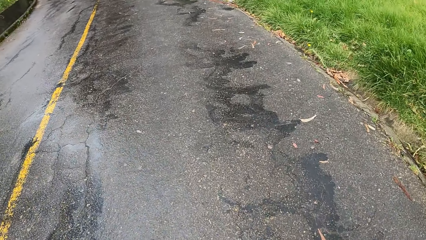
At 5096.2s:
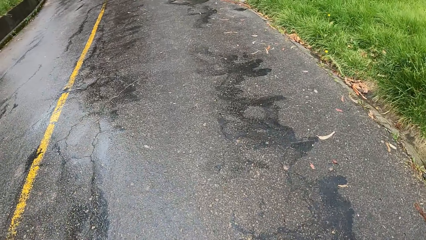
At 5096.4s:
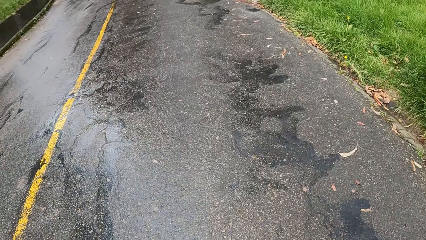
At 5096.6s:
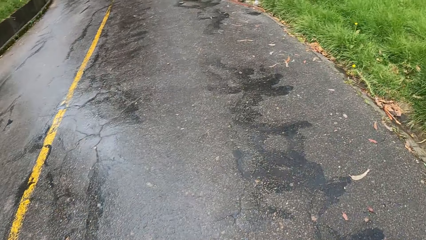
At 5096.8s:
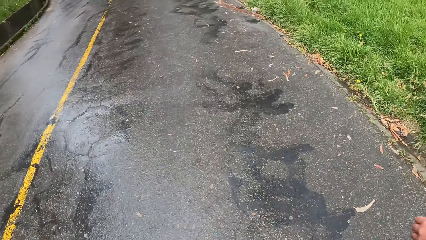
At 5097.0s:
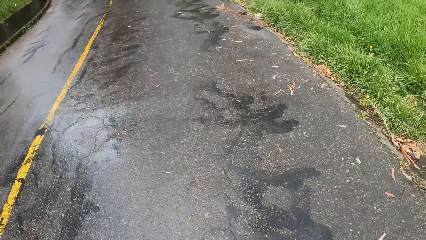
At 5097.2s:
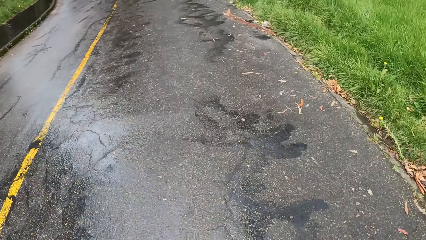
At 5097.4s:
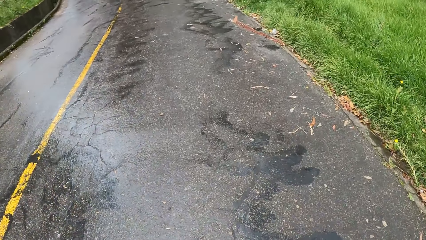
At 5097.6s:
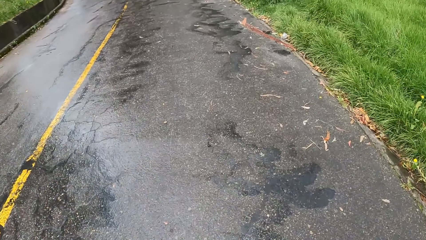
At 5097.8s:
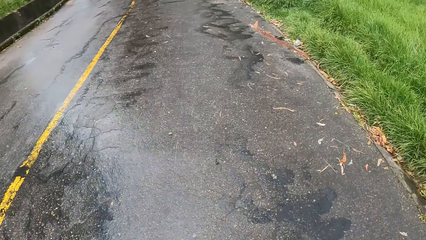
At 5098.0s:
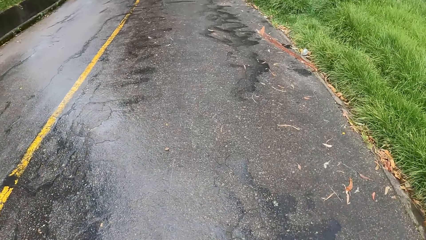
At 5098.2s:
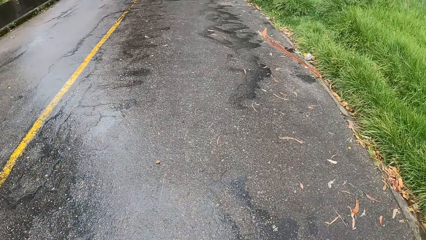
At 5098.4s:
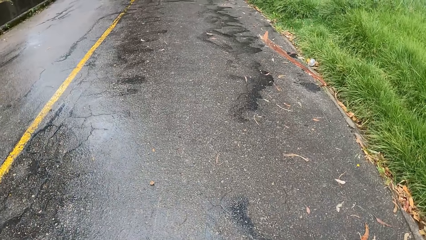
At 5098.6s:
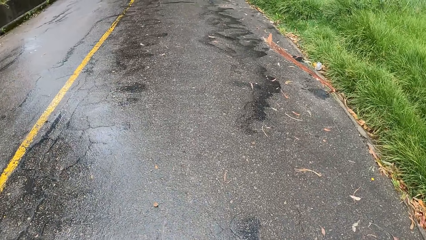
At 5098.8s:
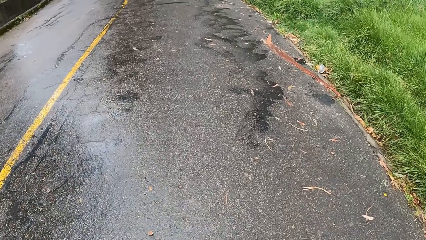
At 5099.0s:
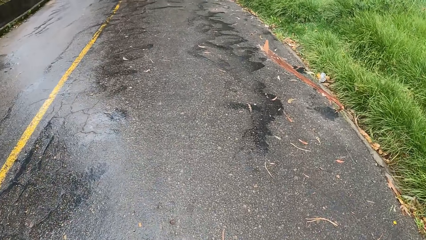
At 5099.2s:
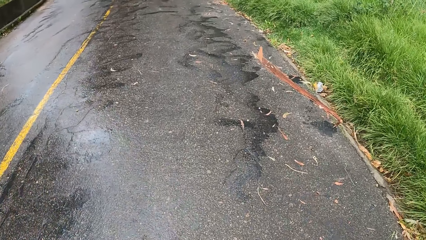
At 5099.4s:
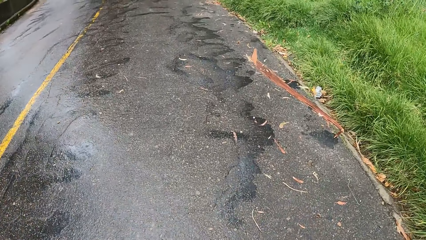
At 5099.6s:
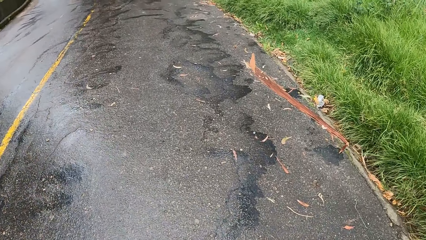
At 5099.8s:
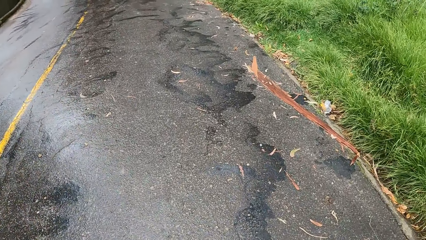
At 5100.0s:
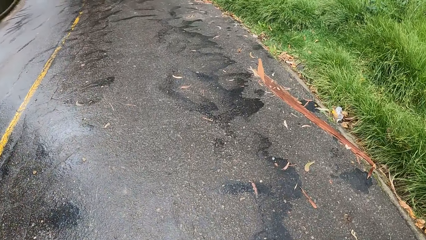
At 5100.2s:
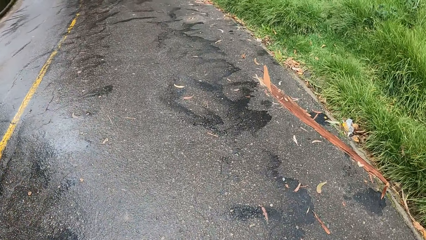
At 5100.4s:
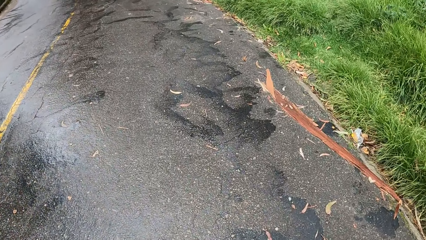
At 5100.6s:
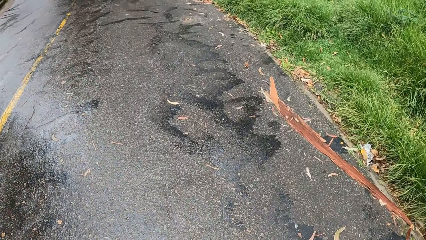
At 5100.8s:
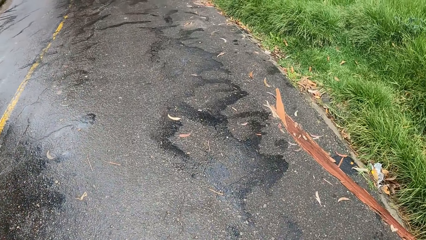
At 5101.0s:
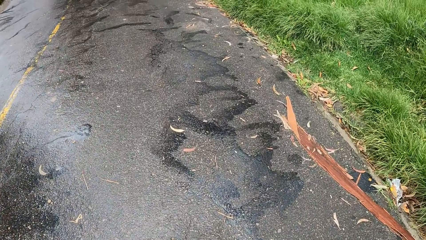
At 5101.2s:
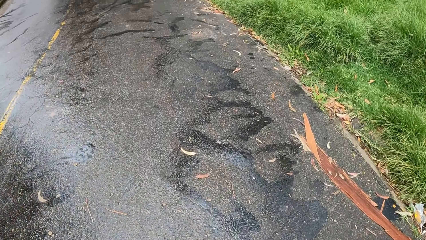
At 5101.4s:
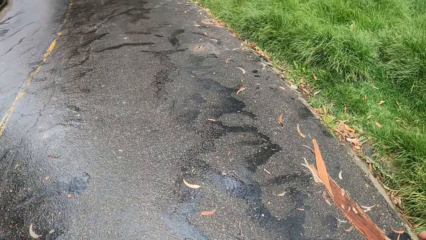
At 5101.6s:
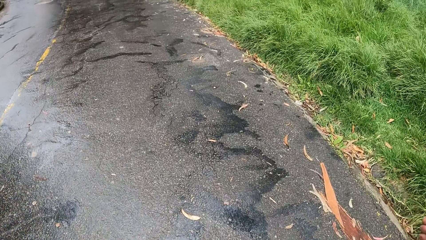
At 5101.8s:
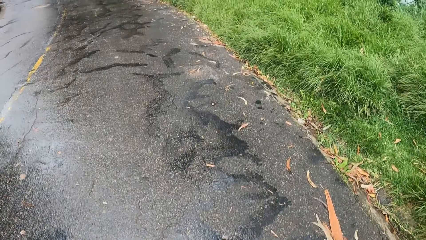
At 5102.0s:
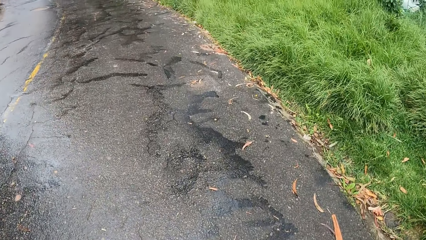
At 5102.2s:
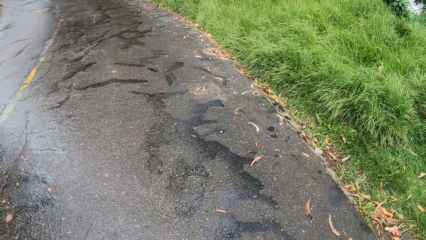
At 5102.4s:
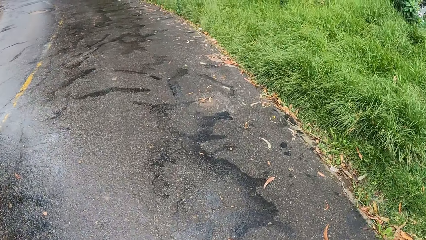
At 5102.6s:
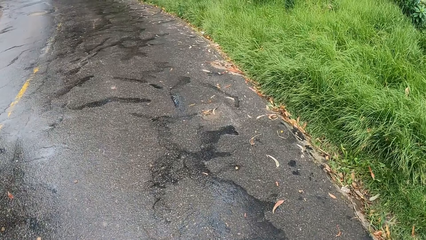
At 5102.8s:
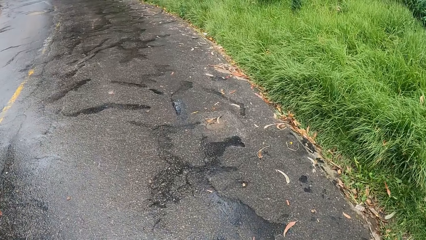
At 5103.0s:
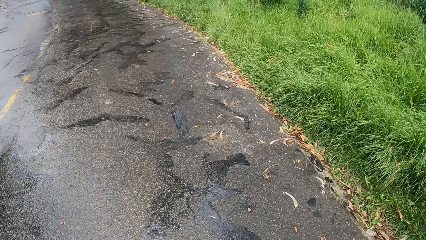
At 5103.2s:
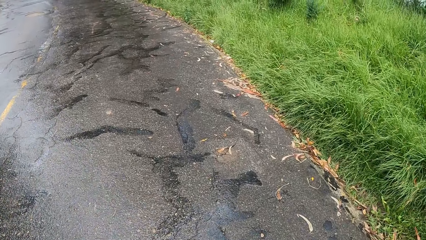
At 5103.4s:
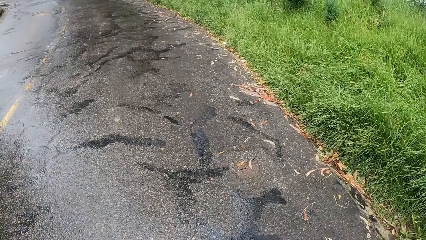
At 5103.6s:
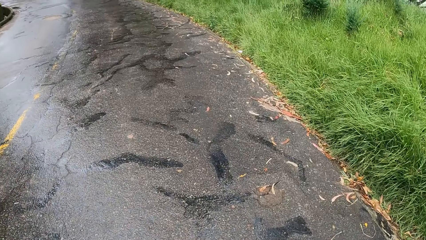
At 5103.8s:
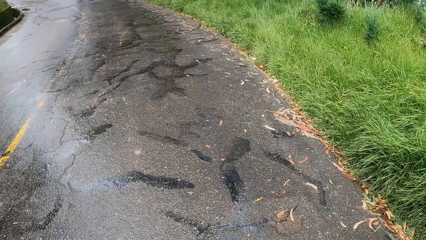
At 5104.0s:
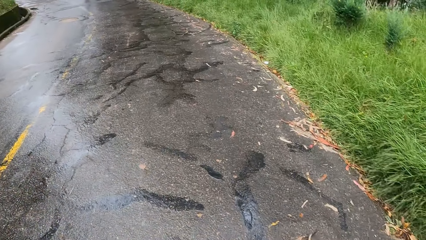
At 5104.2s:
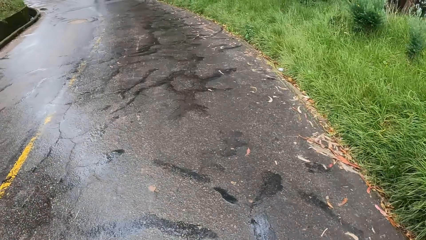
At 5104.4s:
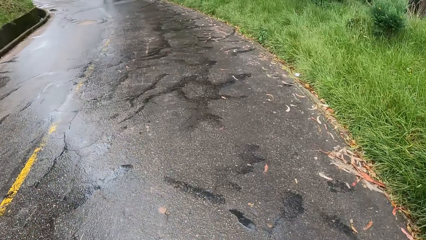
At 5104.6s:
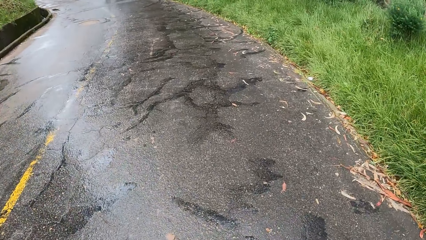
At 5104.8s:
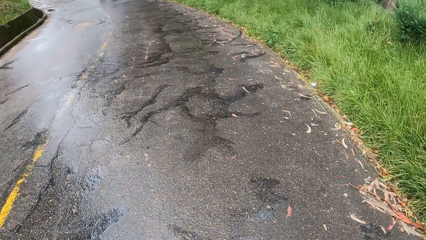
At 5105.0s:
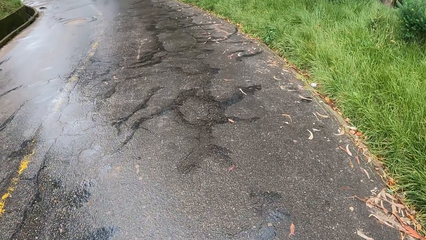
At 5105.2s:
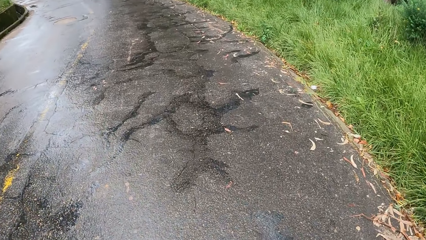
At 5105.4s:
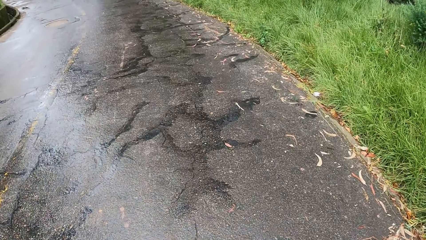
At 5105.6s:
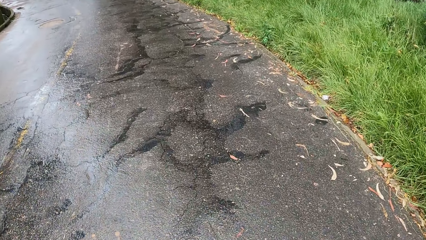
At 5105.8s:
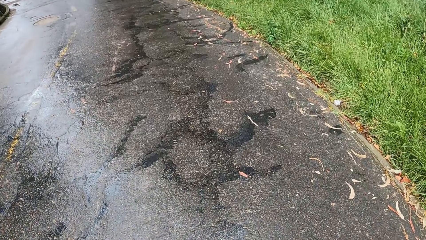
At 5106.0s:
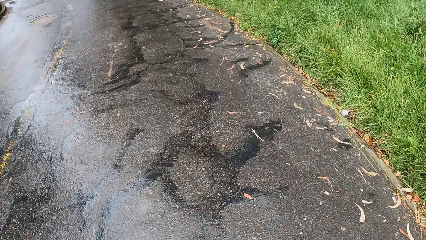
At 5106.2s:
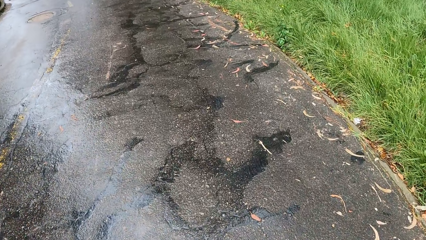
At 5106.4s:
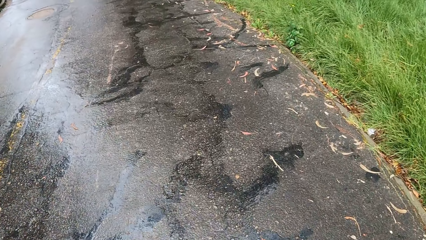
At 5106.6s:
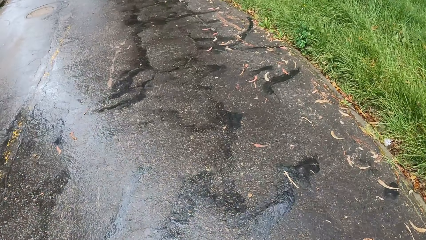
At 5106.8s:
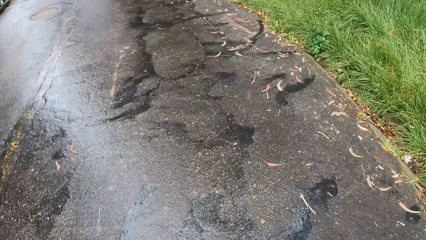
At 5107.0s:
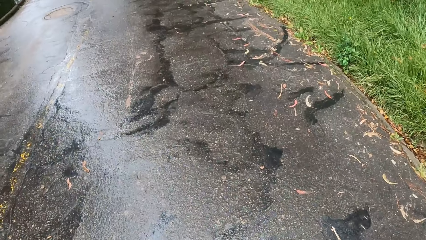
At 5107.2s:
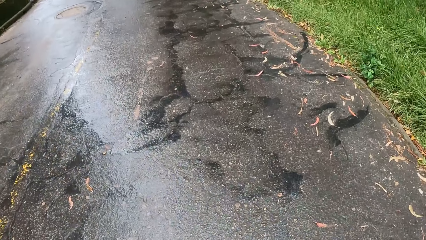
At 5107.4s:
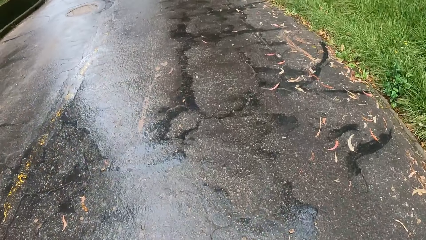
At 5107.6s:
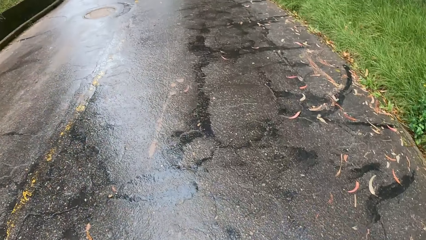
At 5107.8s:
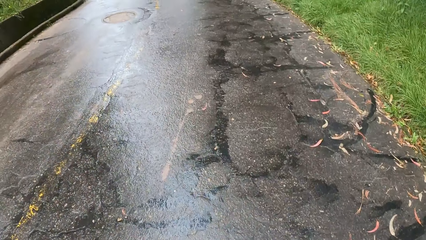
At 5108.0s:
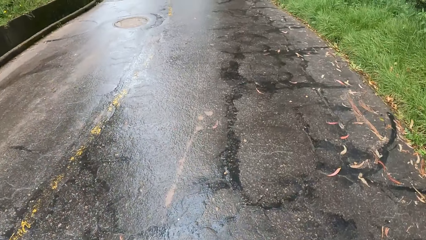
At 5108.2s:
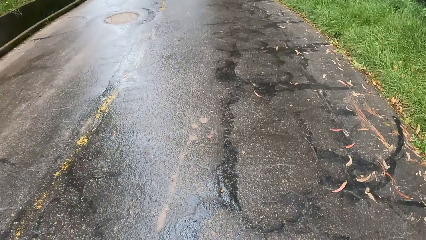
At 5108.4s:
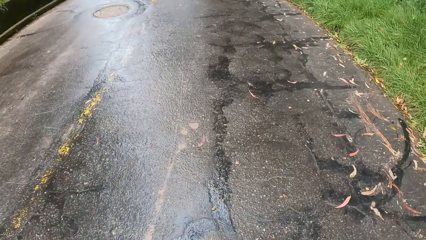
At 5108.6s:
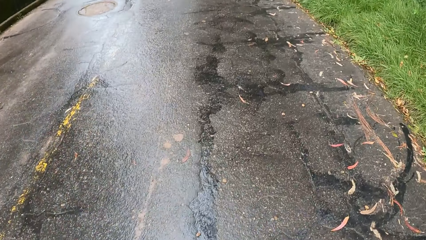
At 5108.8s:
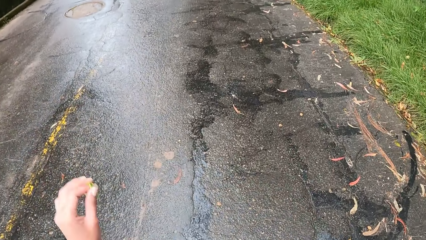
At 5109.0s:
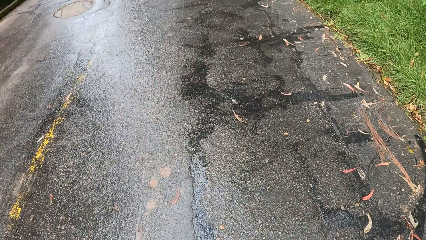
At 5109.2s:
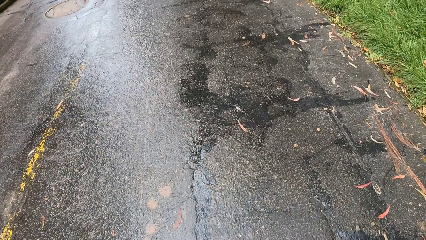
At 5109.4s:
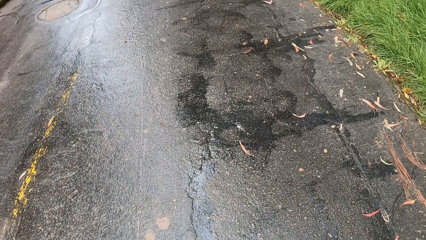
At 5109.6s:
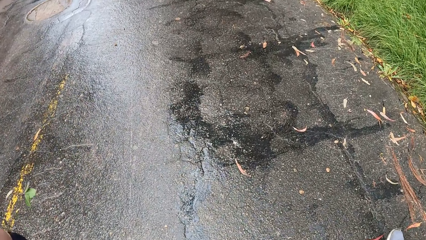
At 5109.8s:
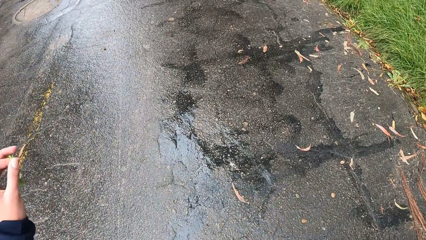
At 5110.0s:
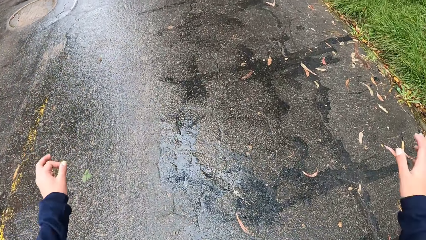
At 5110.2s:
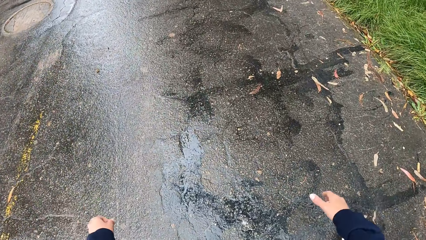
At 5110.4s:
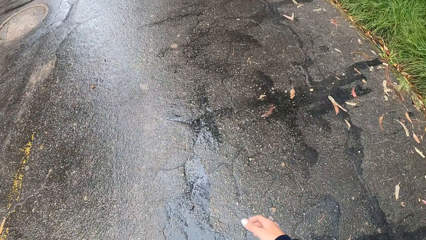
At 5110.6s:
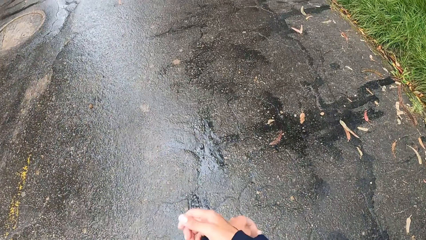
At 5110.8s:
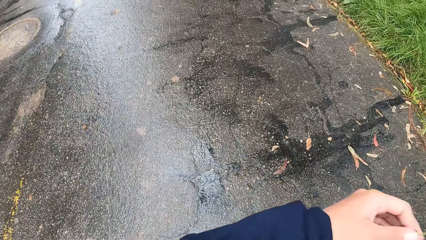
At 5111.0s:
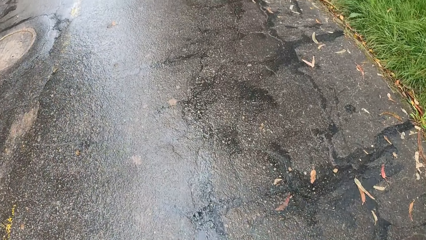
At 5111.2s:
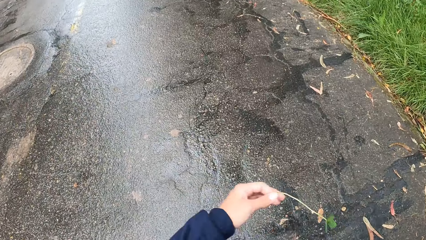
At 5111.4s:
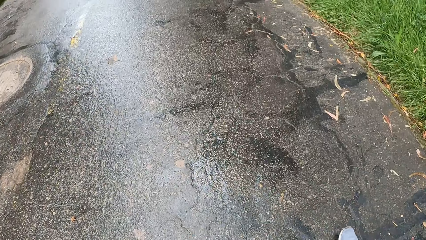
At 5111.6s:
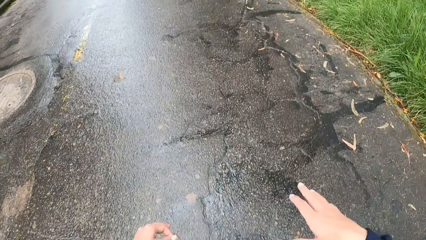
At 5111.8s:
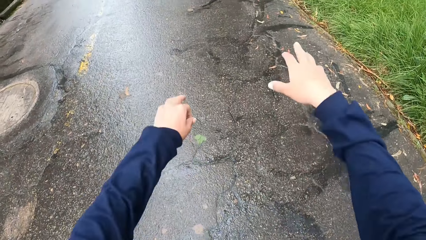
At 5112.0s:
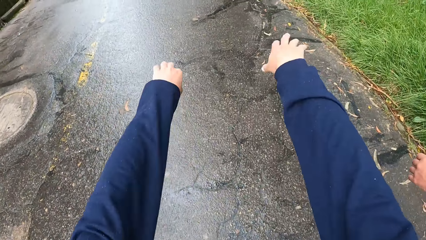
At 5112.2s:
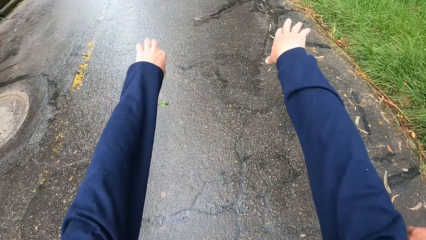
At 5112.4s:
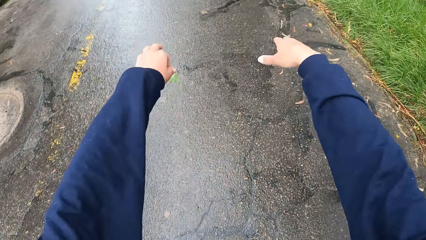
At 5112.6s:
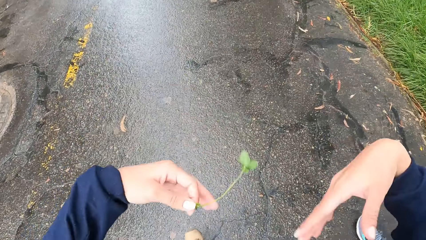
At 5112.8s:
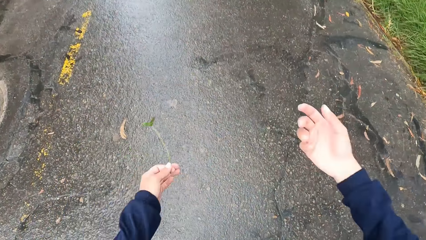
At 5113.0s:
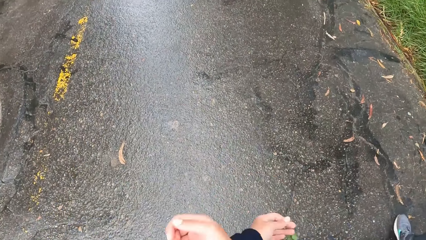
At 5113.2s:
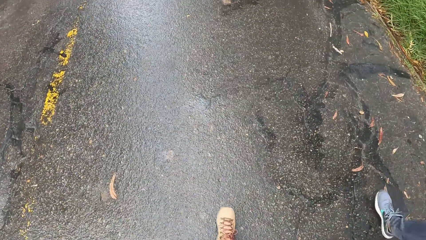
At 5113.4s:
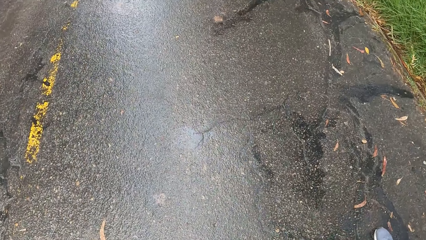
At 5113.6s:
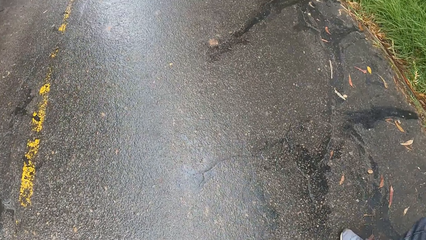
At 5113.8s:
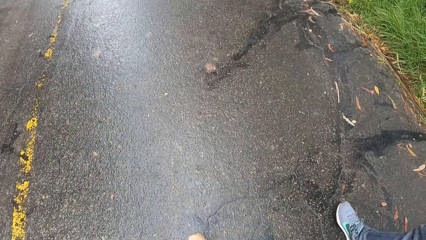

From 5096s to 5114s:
The camera wearer walks along the road with a man. He moves his hand forward.
